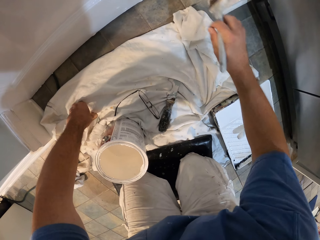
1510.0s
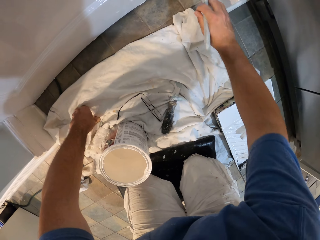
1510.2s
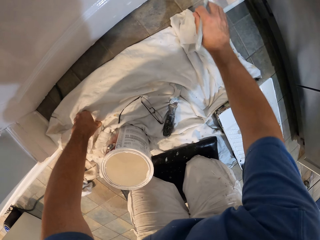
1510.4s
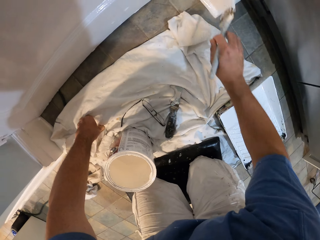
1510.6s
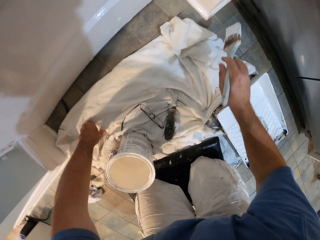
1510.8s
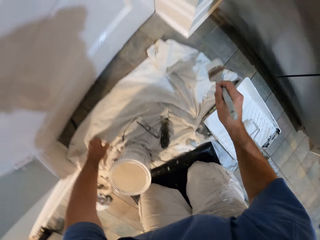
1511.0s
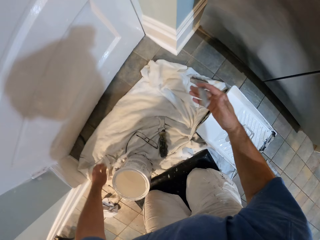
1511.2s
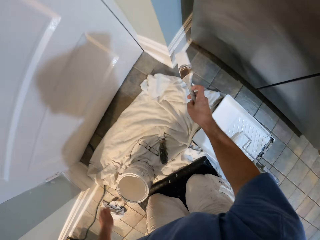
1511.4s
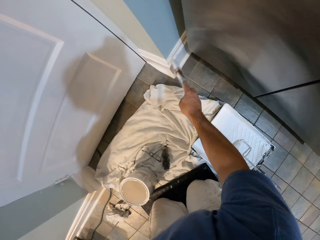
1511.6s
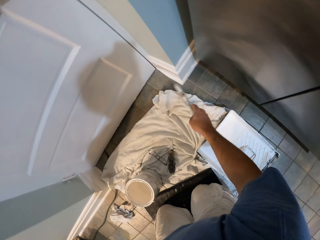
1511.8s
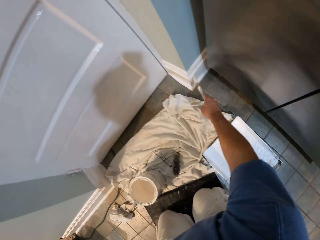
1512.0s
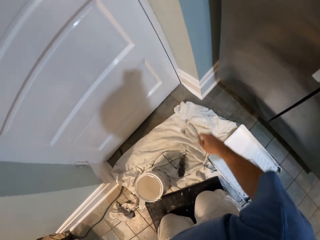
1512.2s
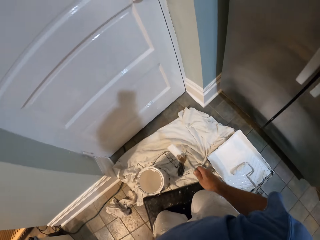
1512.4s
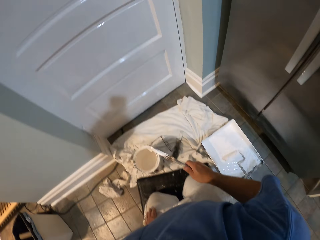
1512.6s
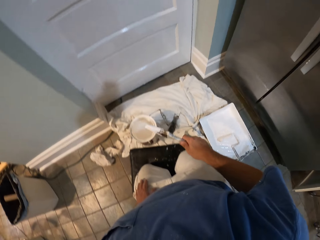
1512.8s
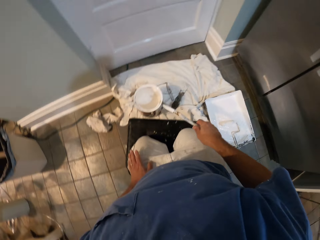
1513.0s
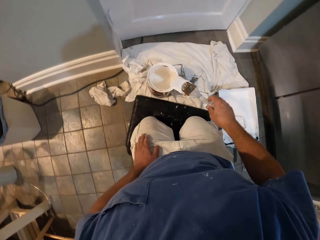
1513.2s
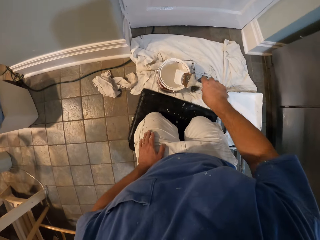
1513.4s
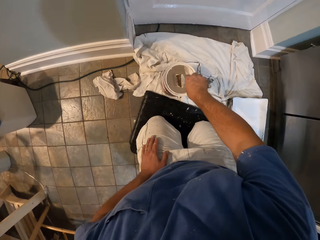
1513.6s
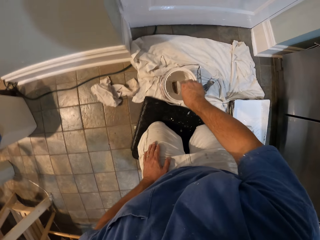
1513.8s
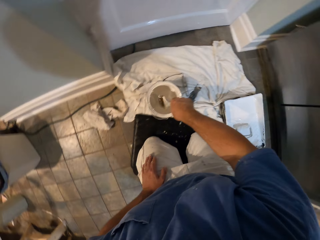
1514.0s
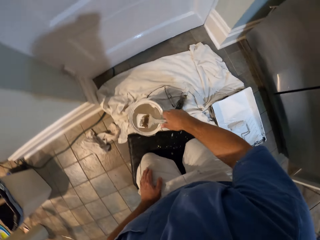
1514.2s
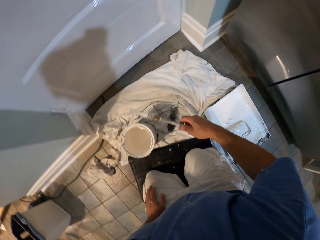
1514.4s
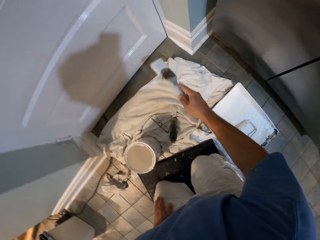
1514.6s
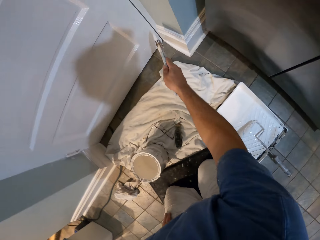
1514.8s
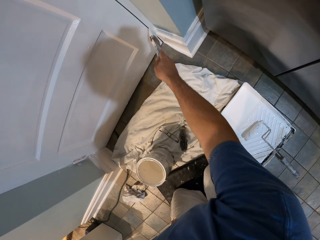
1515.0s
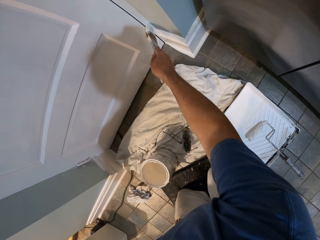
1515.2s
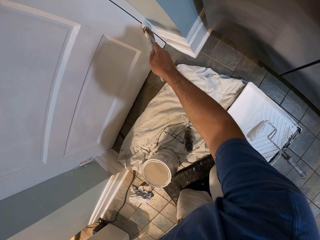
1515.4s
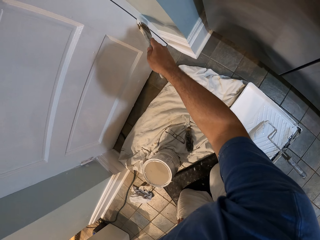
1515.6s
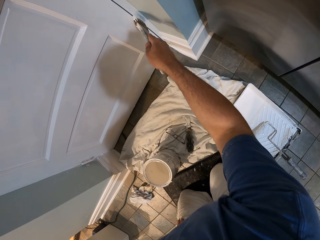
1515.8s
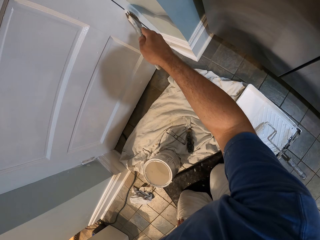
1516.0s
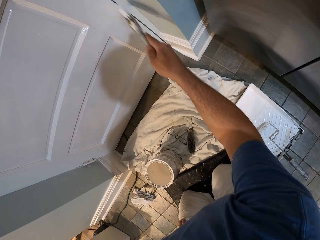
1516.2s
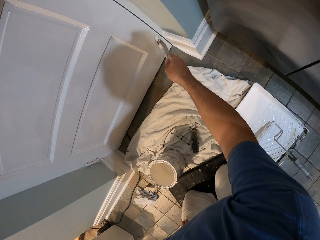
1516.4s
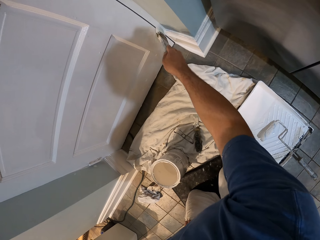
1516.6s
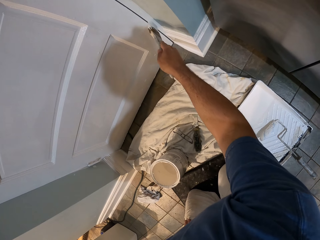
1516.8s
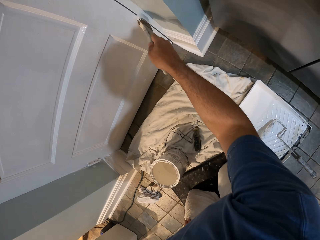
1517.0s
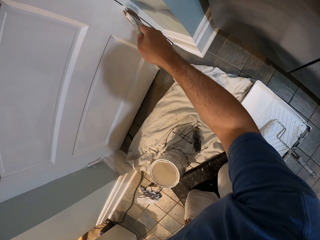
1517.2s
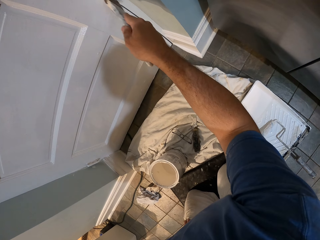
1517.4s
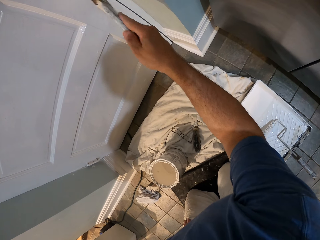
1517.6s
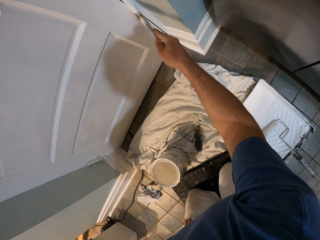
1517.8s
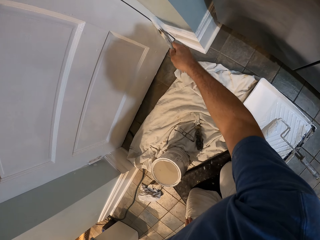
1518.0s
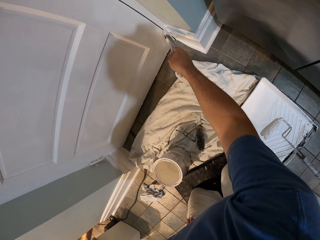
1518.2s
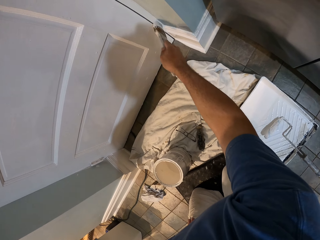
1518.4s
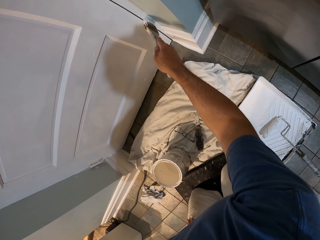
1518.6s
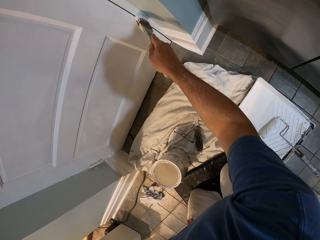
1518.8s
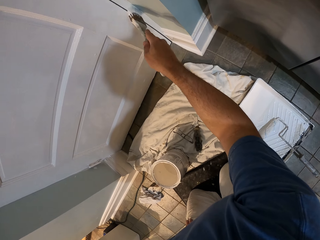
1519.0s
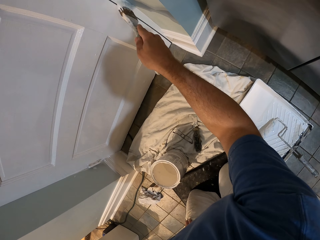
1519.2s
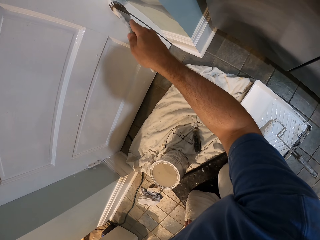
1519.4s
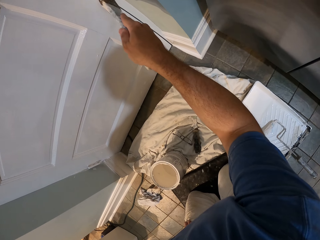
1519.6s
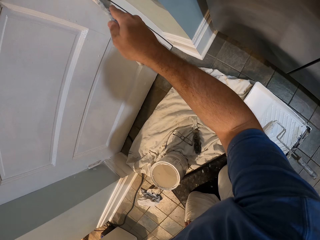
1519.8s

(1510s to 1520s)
The camera wearer dips the paint brush into the paint bucket again. They continue painting the wall near the door with the paint brush.

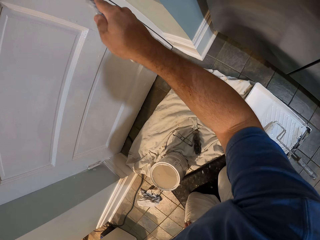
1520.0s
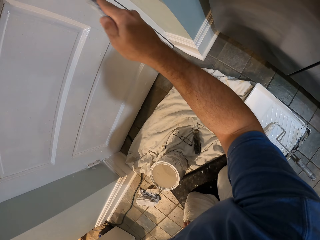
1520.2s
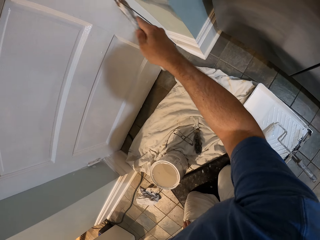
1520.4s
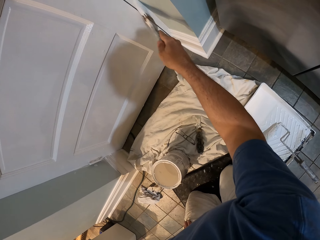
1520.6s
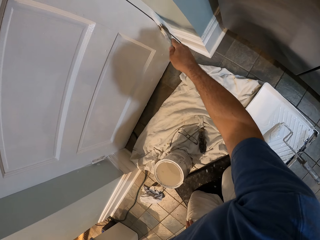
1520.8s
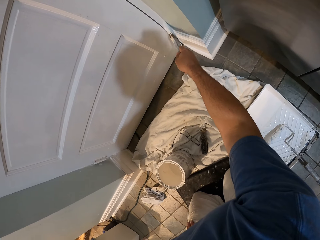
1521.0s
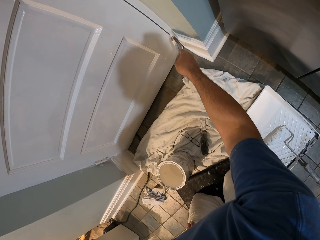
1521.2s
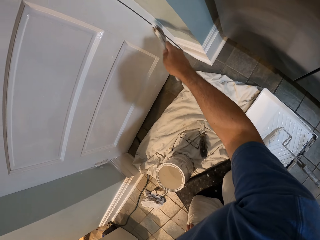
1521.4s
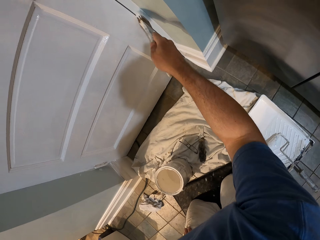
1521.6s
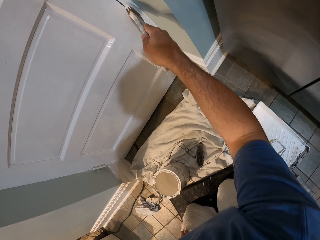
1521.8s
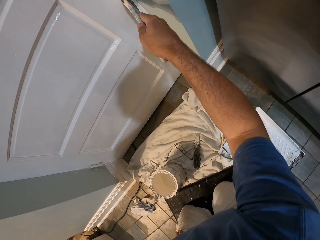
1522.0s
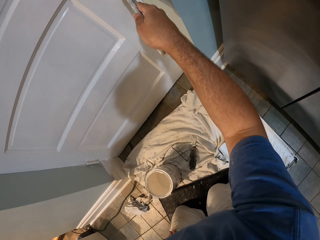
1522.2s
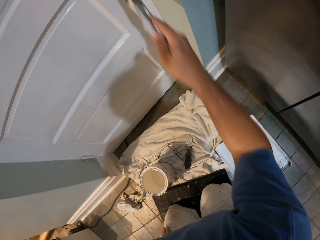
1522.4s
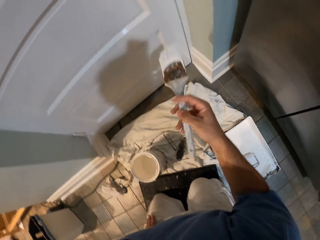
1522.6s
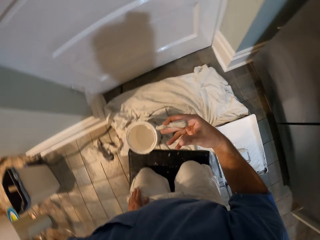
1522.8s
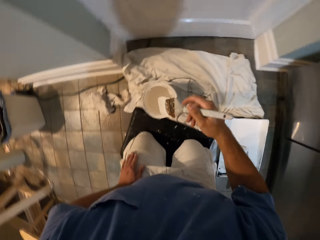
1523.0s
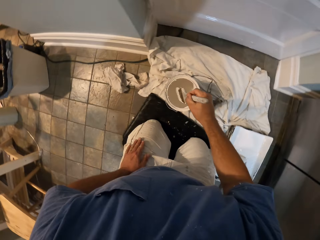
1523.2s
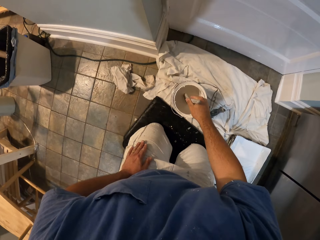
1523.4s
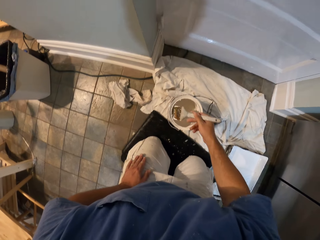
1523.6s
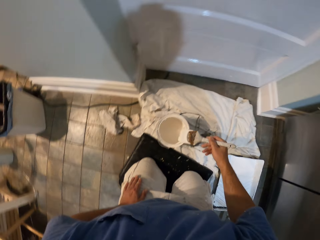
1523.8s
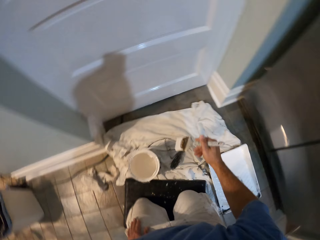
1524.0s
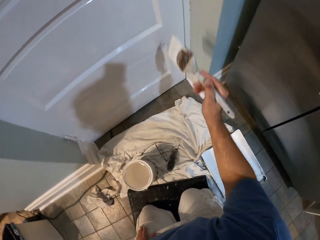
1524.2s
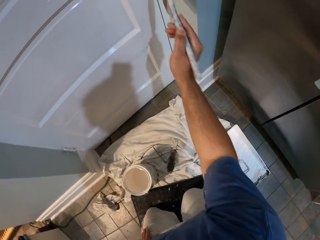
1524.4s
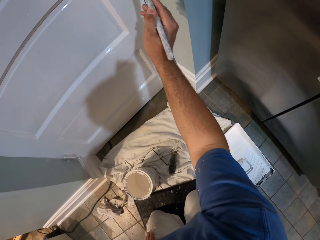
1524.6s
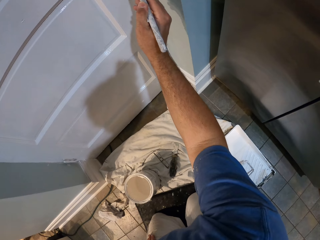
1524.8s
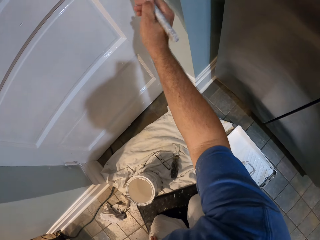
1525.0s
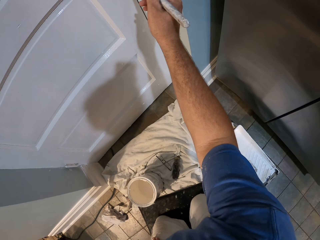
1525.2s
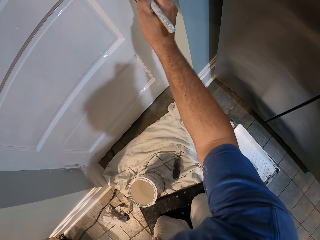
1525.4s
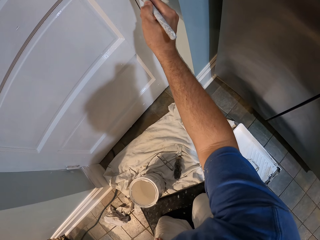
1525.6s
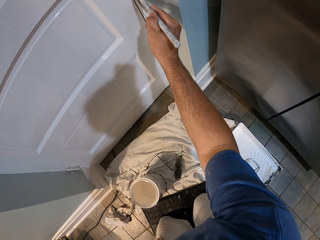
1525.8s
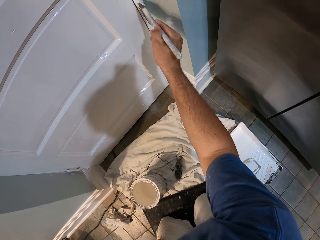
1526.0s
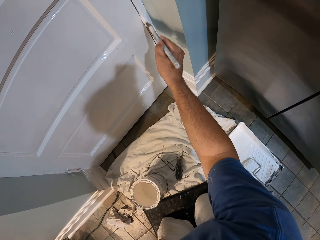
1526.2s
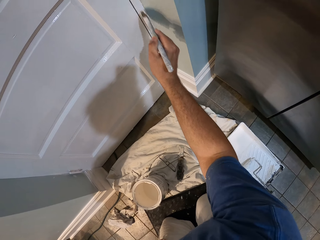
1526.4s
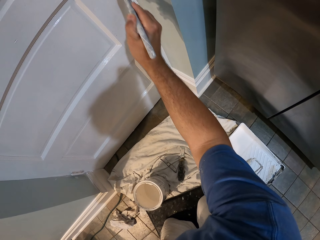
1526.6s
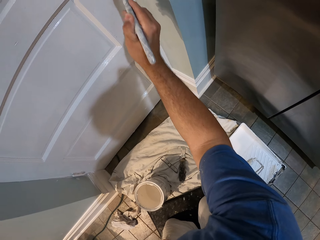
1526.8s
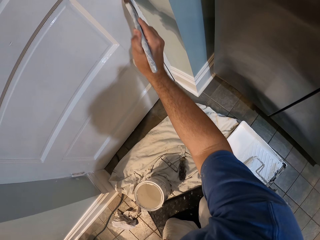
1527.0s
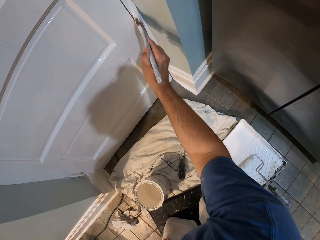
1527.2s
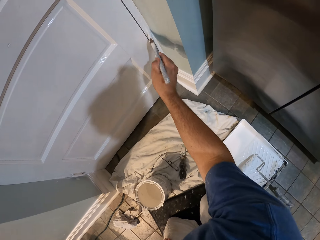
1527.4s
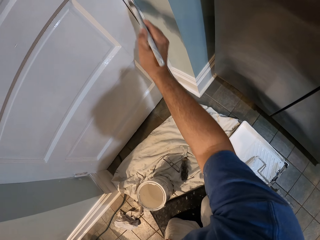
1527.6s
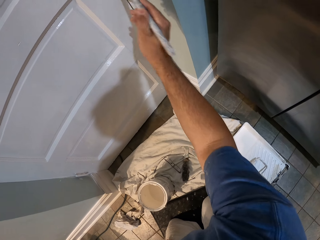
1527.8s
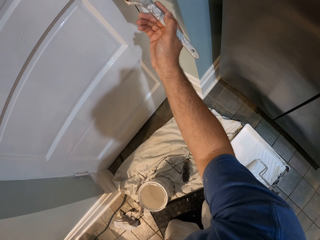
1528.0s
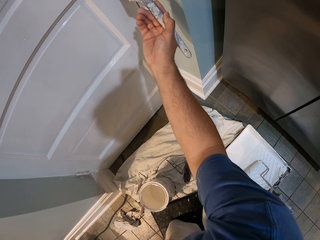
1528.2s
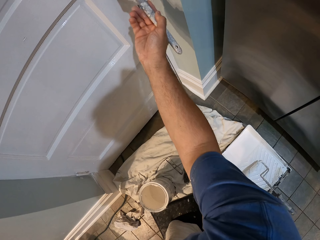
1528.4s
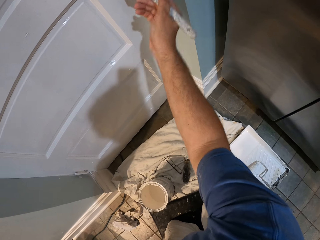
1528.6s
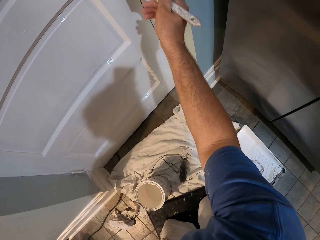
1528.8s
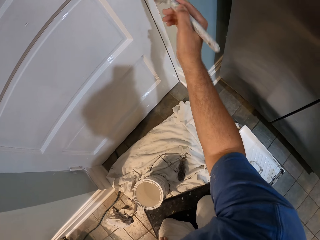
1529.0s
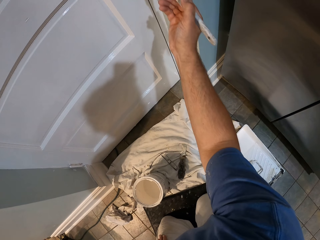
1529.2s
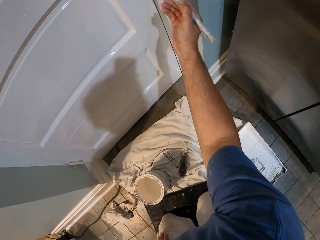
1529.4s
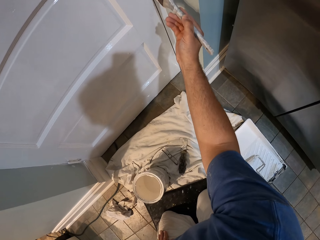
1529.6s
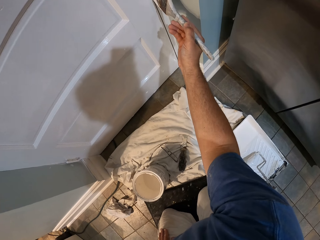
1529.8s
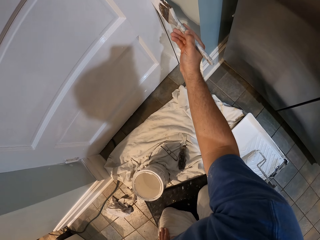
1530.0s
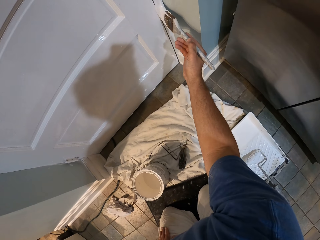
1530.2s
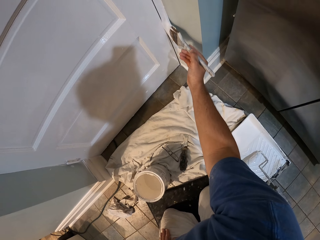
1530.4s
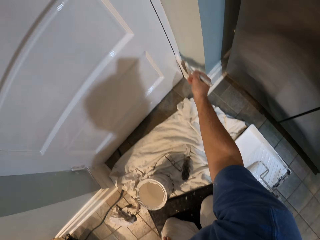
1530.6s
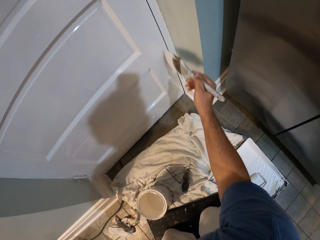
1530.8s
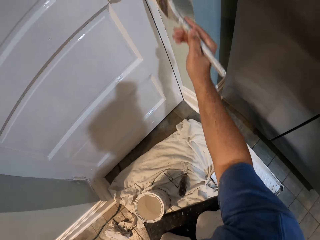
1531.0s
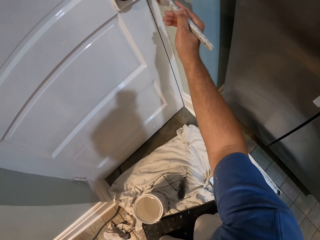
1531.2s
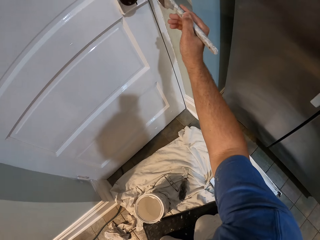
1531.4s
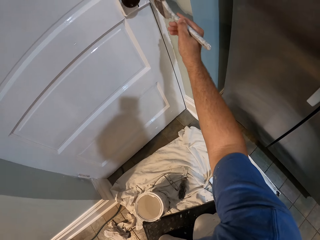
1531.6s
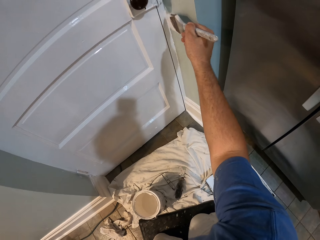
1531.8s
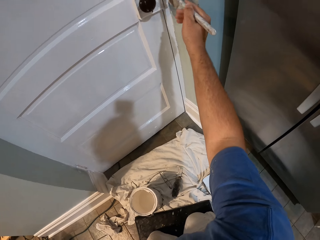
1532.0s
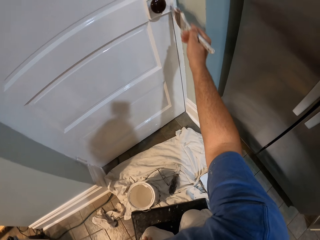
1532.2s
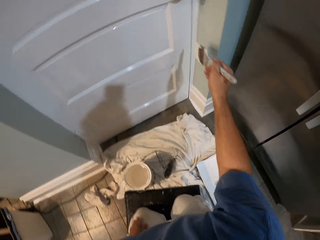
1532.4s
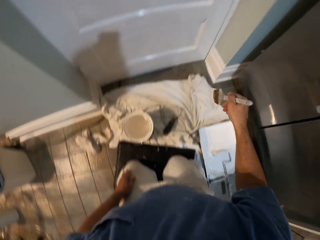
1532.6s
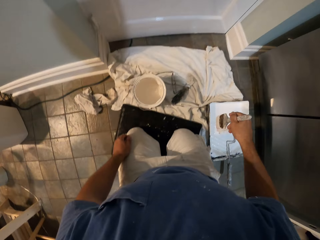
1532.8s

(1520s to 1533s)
The camera wearer dips the paint brush into the paint bucket again. They continue painting the wall near the door with the paint brush.
